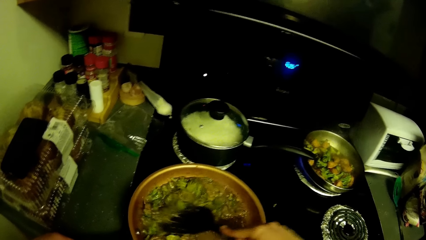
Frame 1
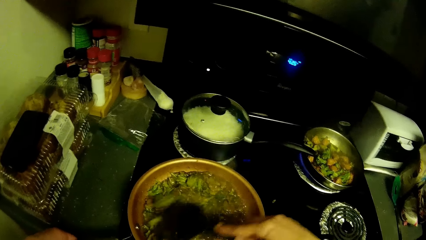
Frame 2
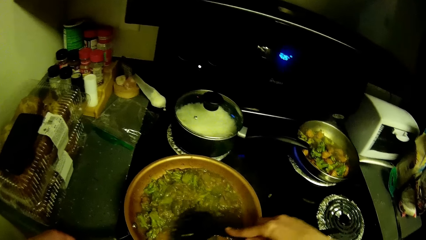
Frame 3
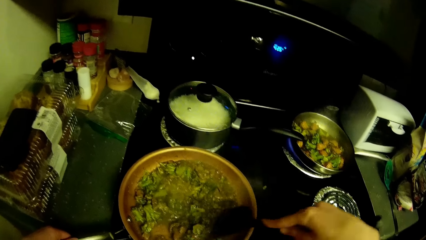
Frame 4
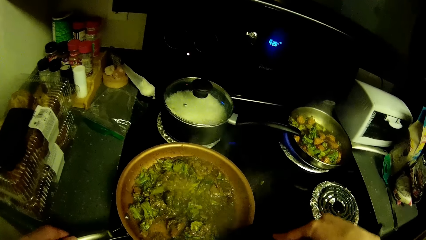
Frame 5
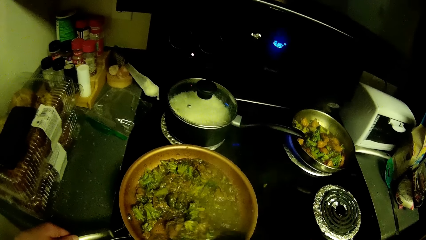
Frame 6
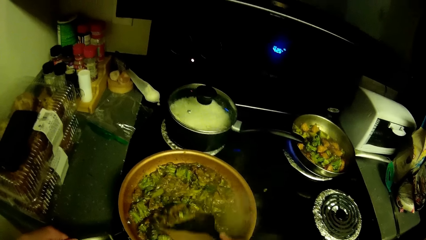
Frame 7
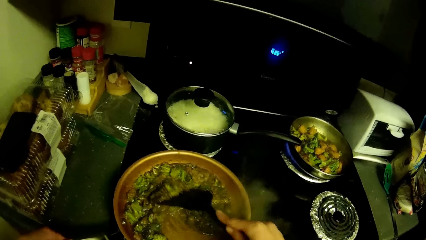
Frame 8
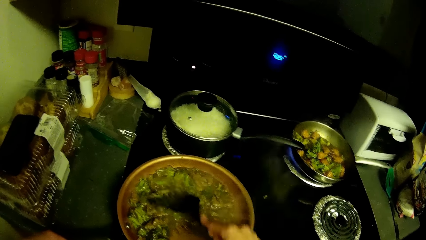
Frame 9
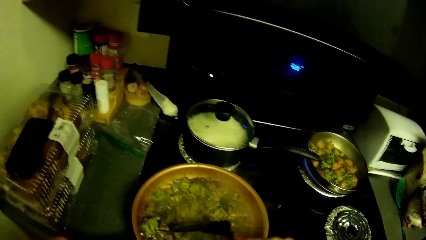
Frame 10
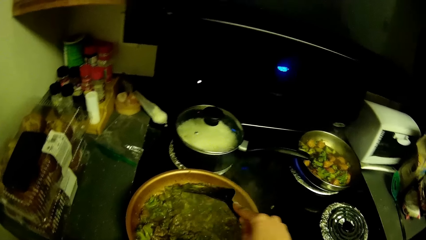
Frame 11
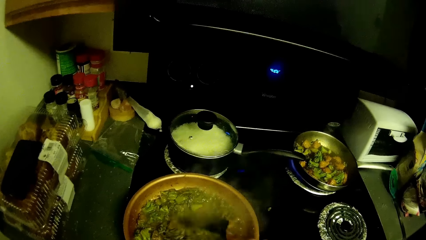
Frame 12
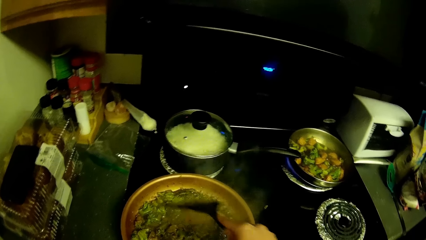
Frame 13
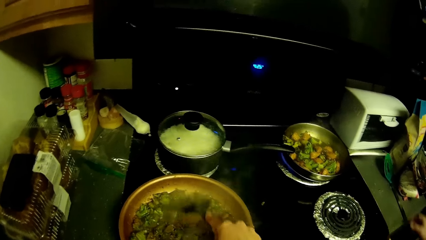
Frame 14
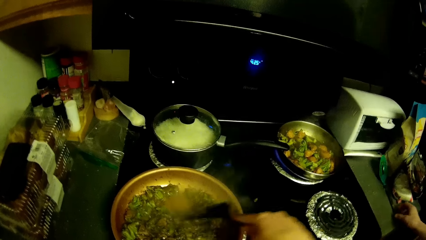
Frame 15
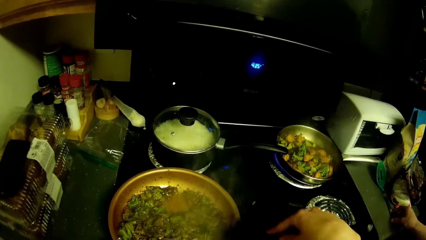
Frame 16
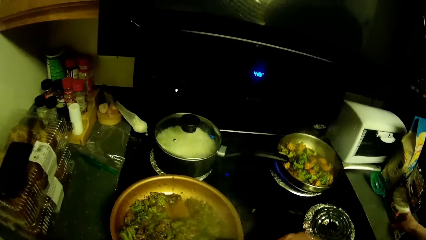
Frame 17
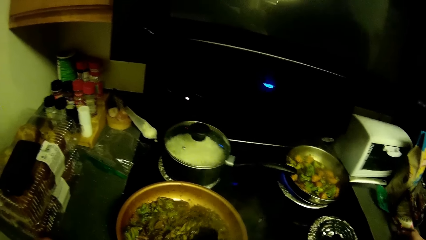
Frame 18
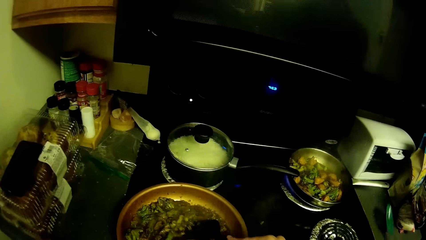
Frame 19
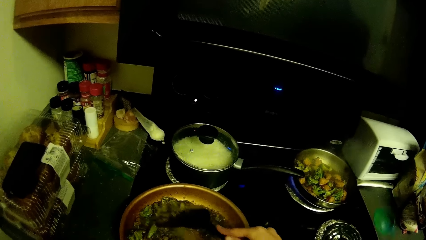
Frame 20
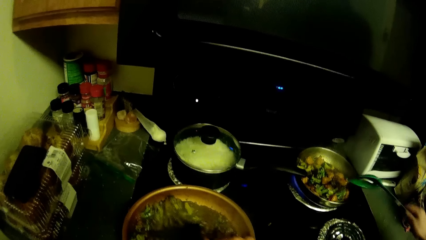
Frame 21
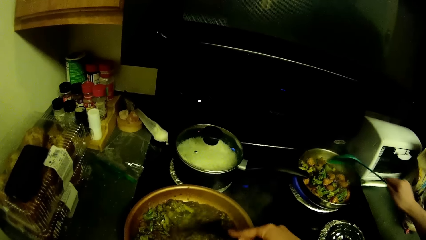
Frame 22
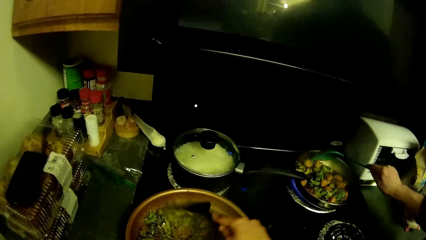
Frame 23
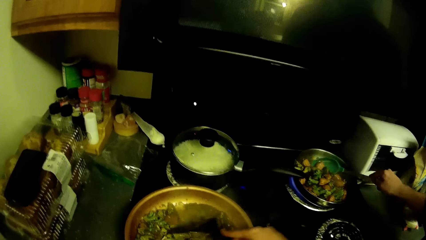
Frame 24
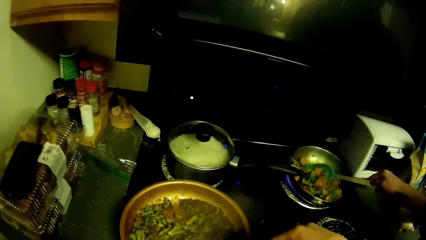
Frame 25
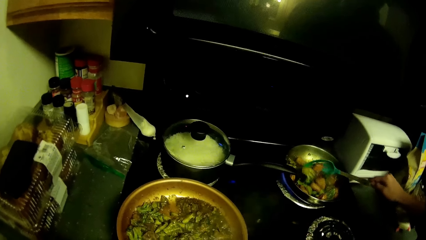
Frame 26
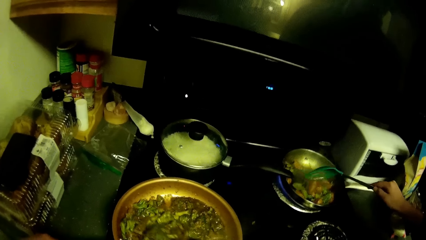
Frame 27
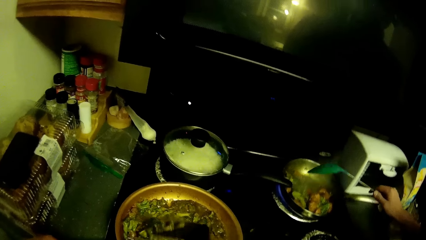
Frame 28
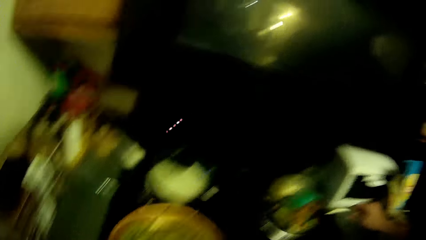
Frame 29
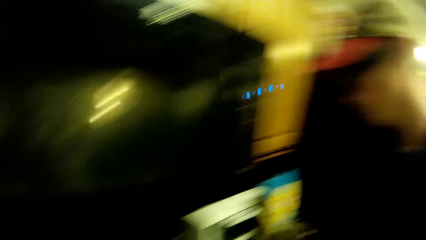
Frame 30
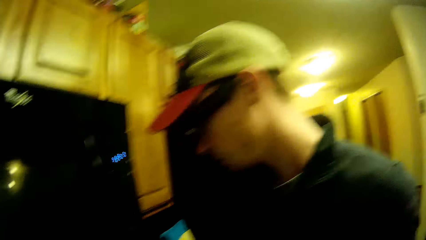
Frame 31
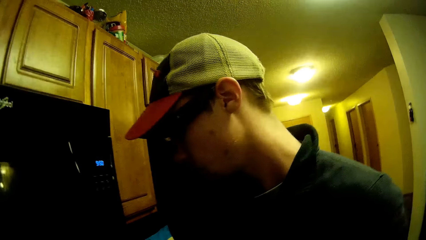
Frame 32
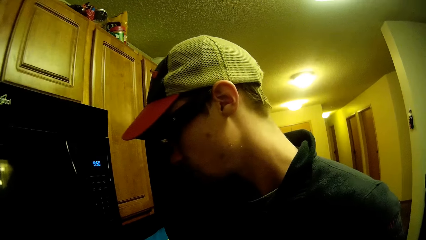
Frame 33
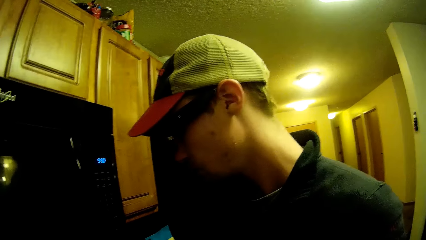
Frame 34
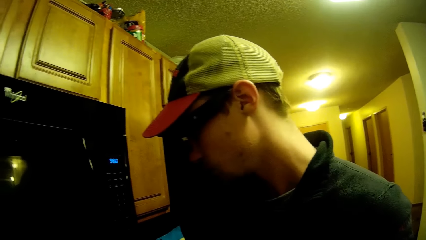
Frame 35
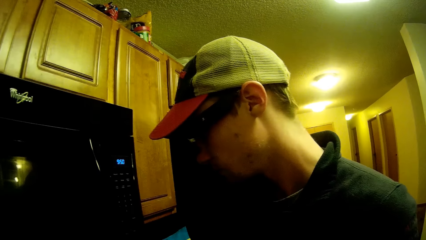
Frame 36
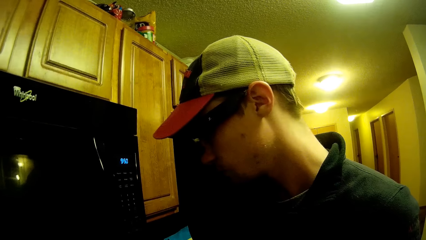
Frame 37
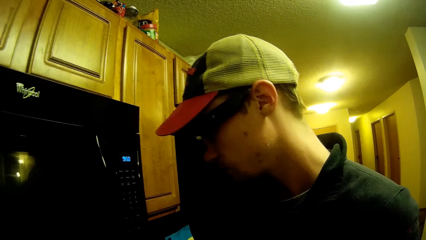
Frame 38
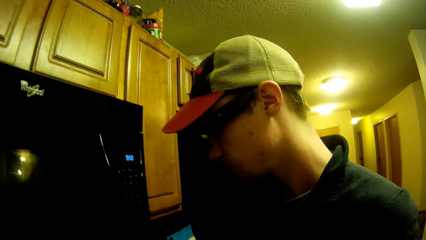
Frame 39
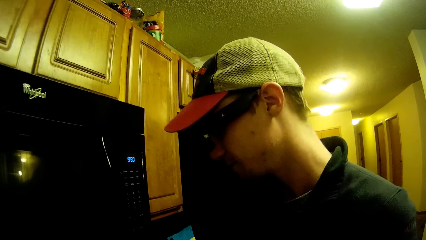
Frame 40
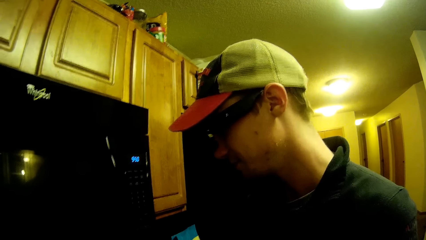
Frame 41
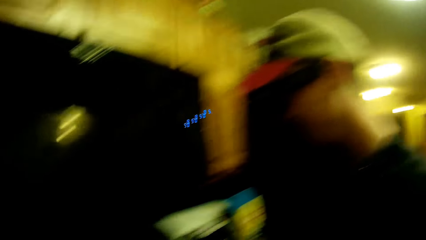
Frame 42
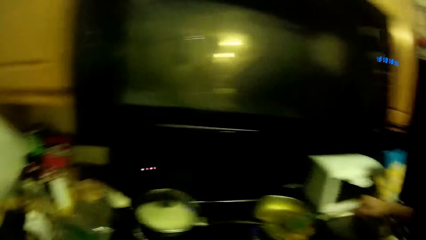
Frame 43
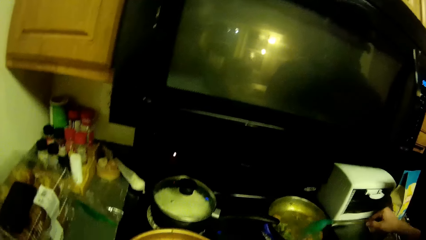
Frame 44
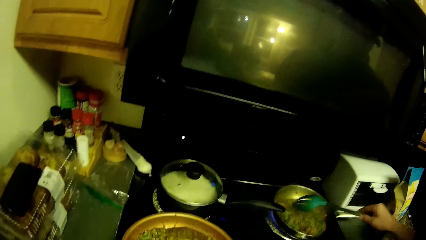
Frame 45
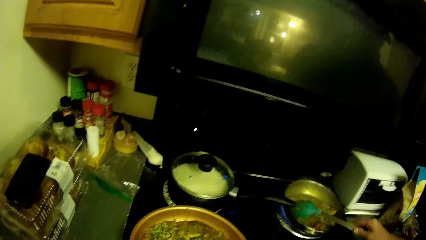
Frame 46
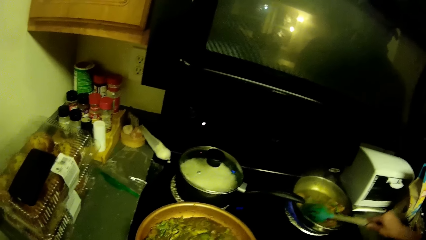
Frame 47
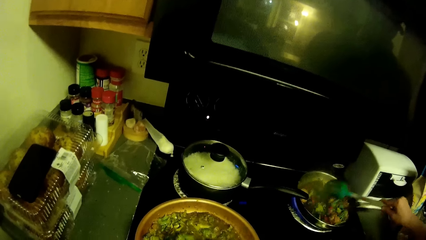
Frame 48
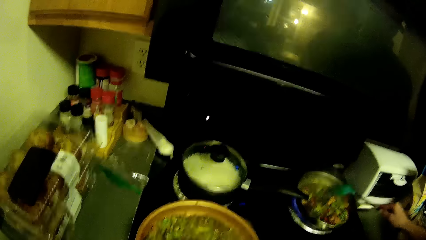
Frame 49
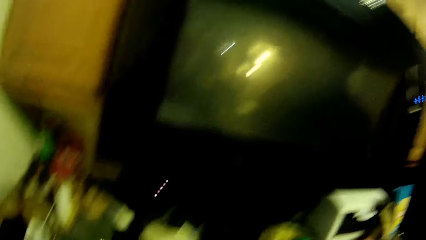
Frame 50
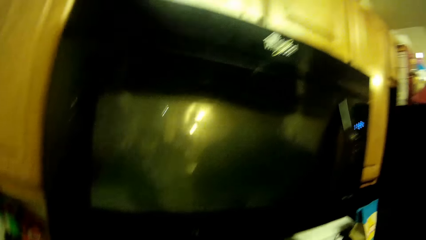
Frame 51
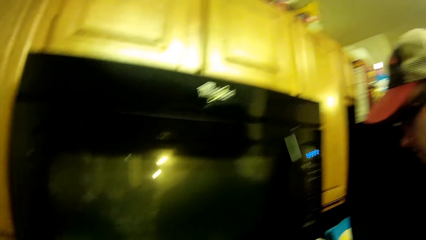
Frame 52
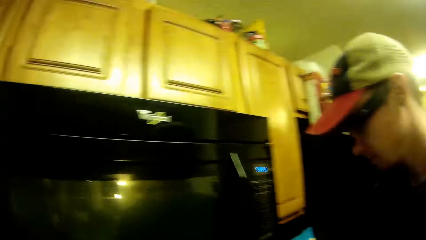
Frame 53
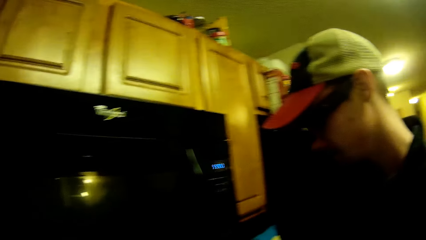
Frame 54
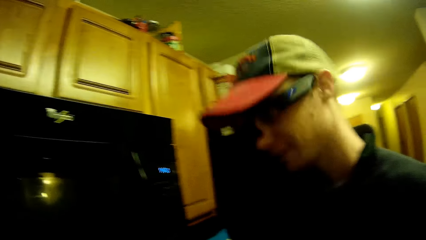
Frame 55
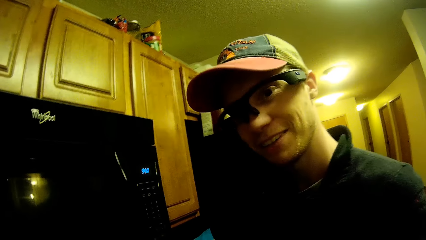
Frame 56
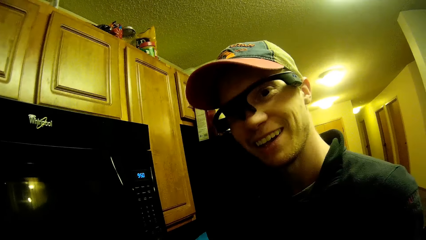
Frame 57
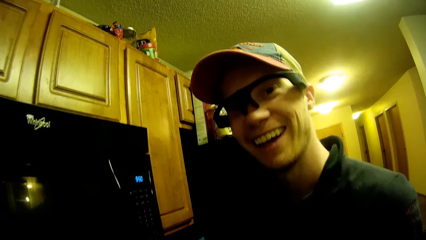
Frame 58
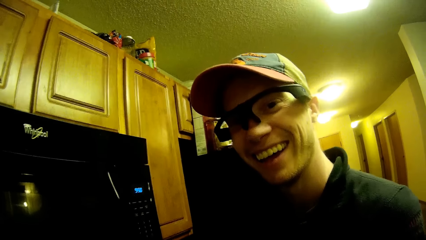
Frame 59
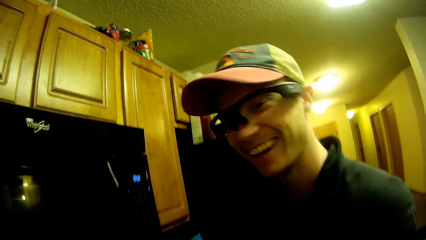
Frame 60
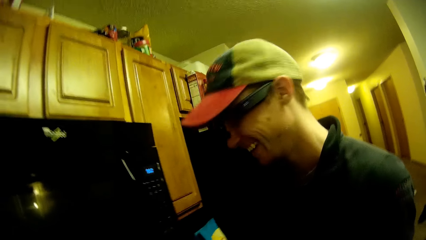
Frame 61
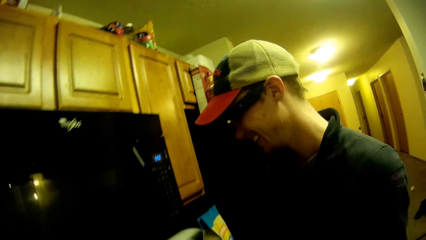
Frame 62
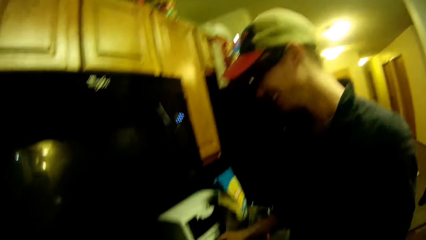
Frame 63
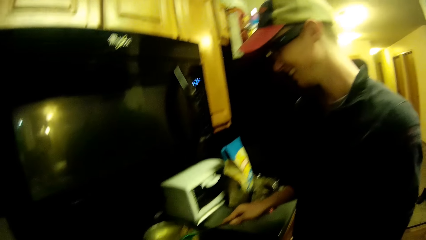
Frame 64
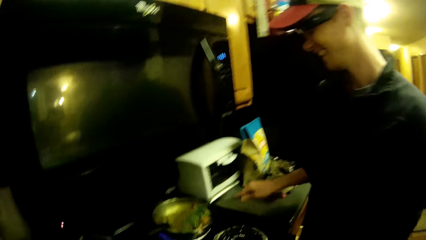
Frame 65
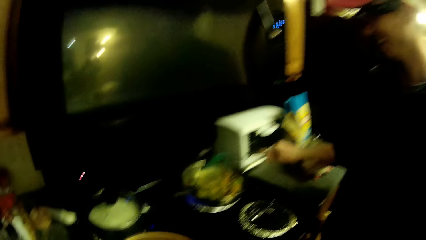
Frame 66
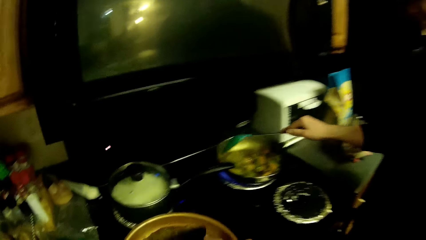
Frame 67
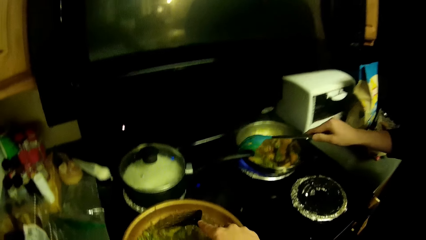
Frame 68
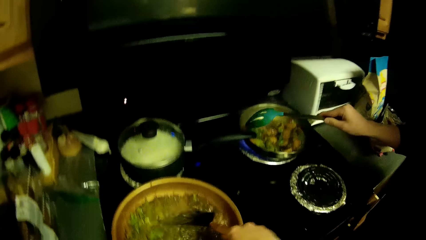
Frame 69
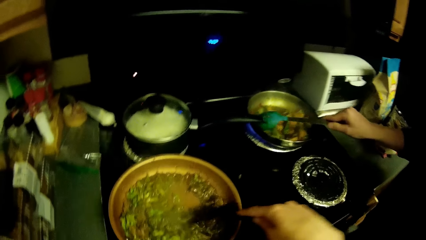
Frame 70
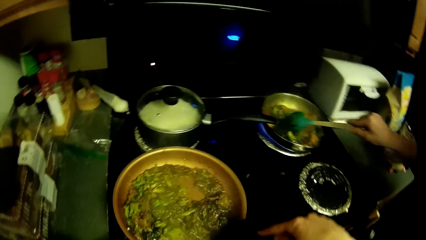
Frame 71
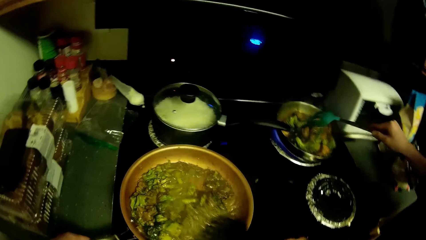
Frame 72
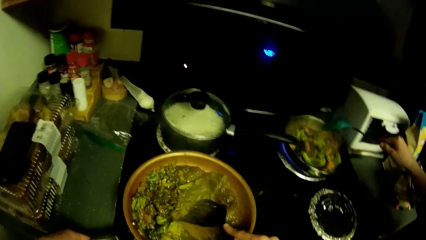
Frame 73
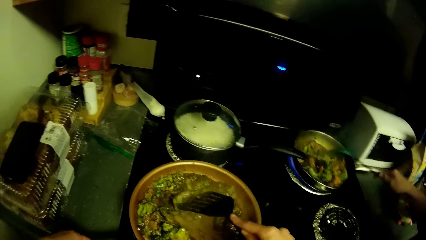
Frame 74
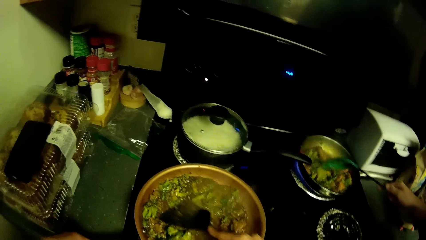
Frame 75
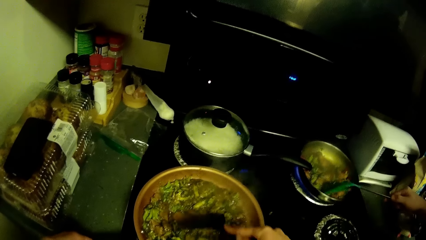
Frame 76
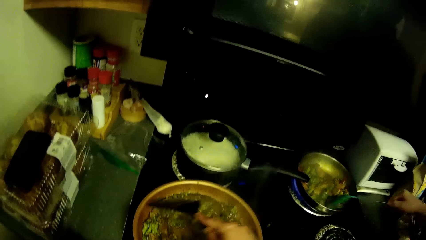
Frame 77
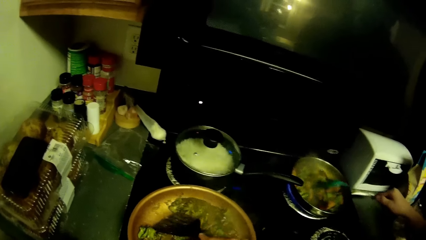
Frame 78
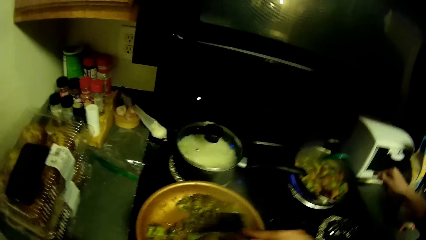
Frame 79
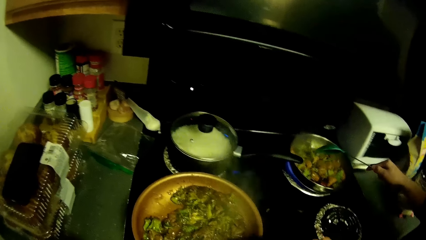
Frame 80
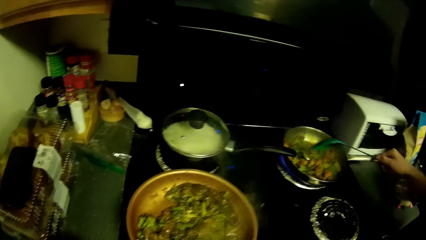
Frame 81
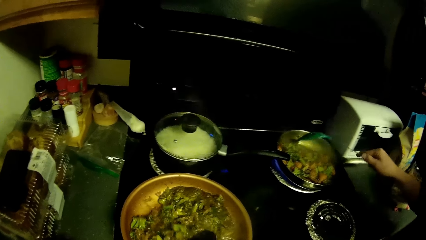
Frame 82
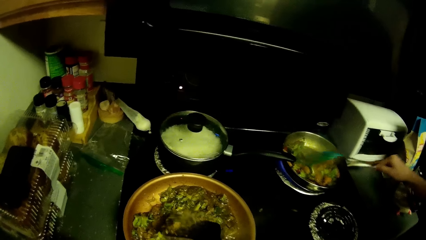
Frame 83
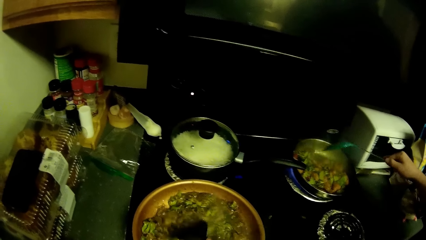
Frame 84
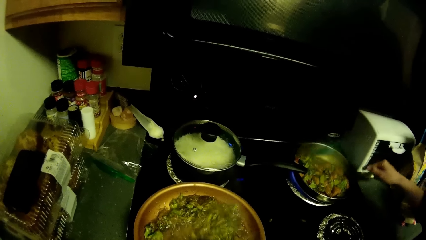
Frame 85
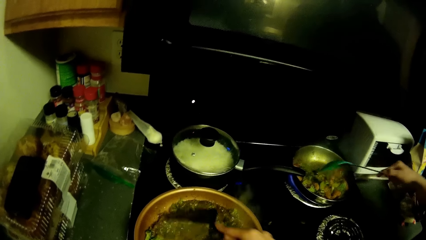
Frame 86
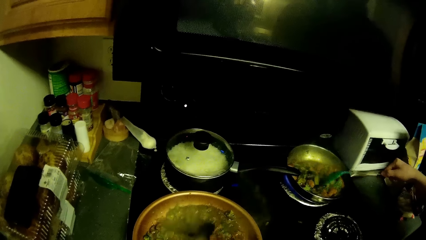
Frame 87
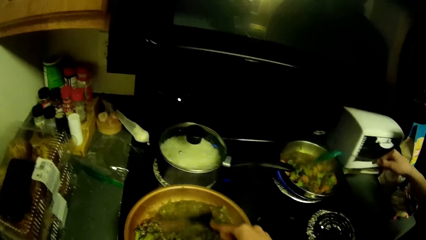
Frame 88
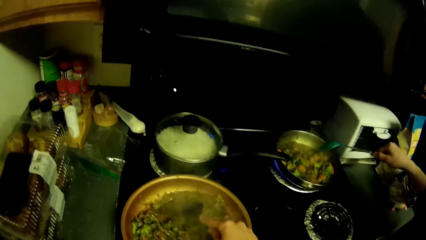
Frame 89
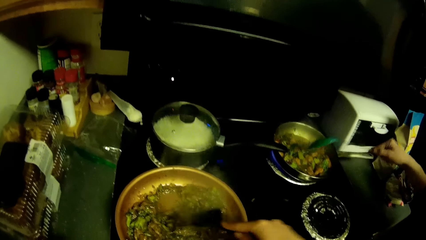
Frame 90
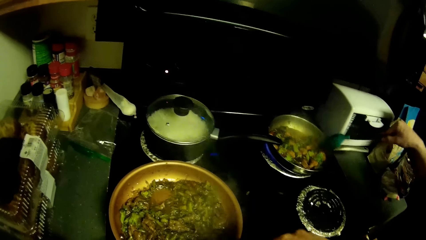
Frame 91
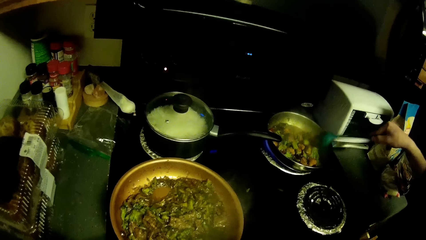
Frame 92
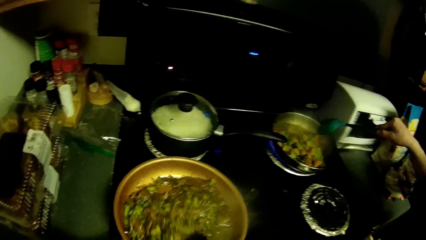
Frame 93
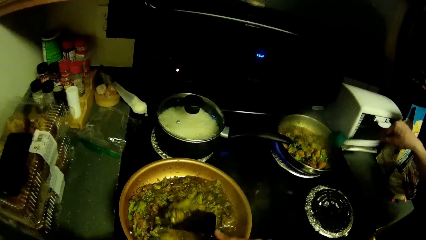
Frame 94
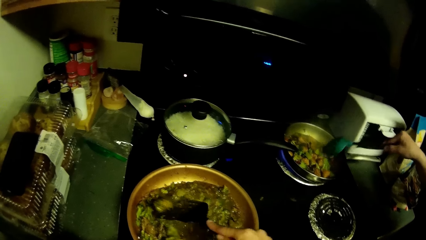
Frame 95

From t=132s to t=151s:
The camera wearer looks at a man. The man talks to the camera wearer. The camera wearer stirs the vegetables in the cooking pan with a cooking spoon. The man stirs the salads with a cooking spoon. The camera wearer stirs the vegetables in the cooking pan with the cooking spoon.
